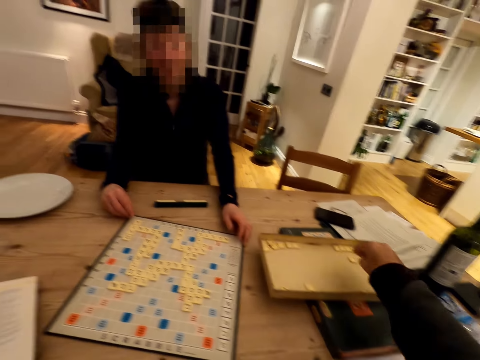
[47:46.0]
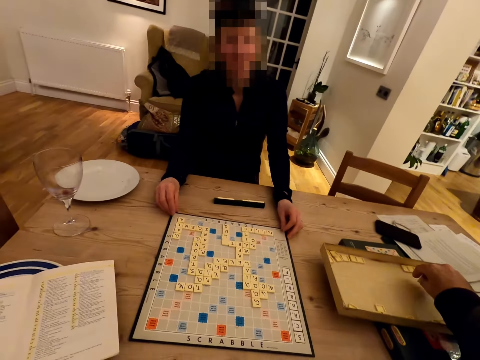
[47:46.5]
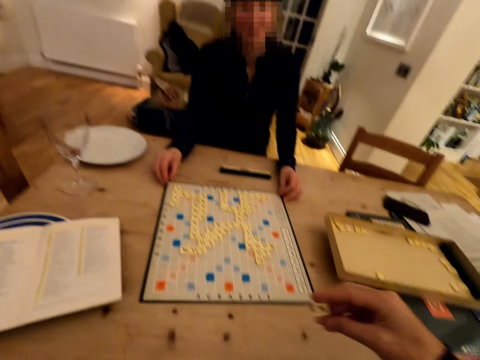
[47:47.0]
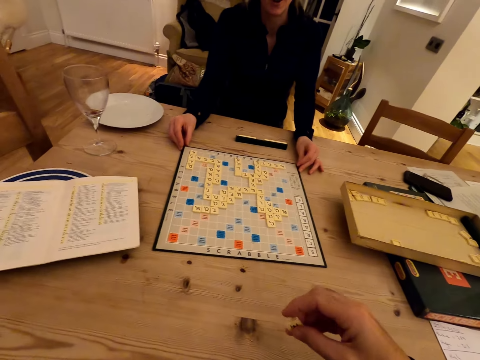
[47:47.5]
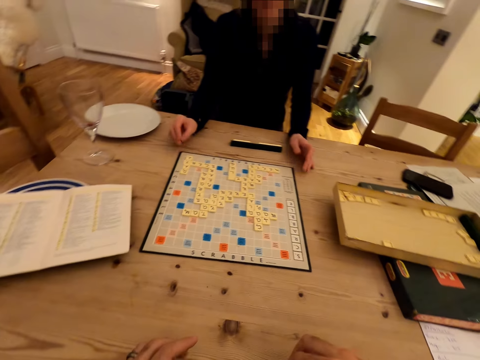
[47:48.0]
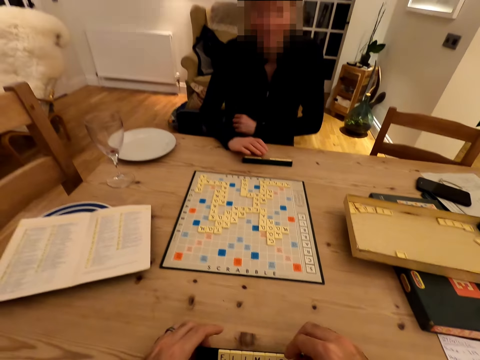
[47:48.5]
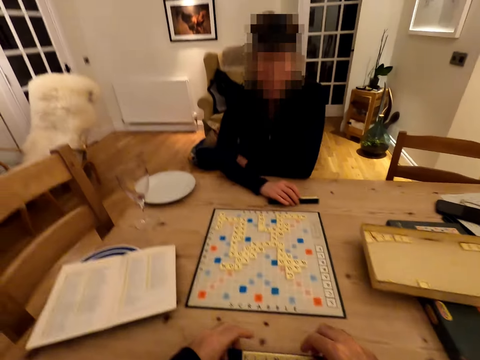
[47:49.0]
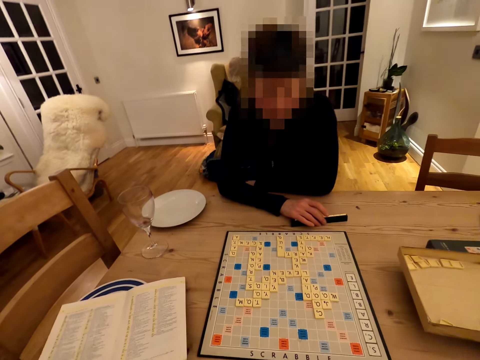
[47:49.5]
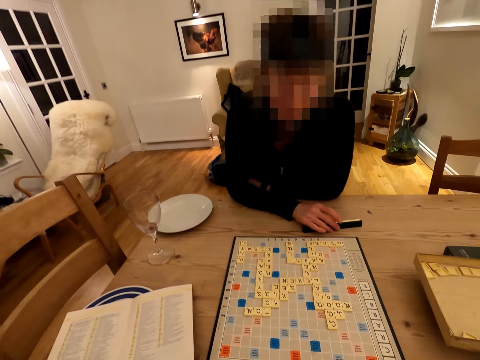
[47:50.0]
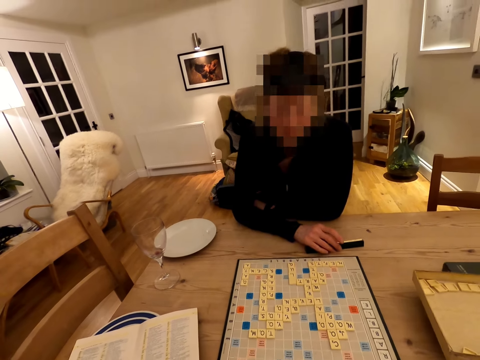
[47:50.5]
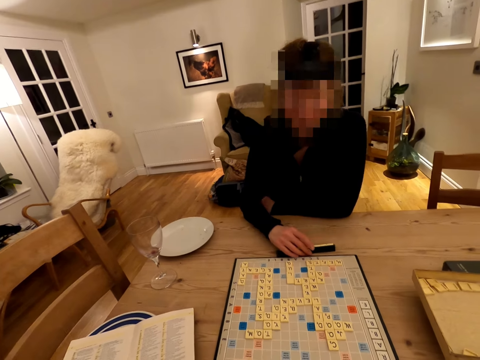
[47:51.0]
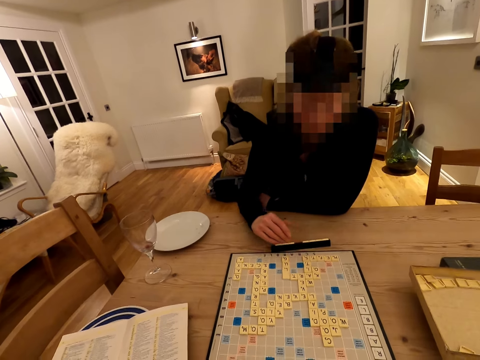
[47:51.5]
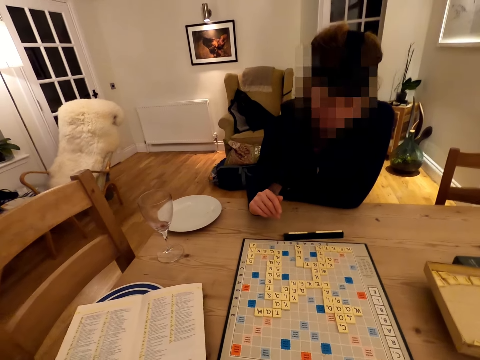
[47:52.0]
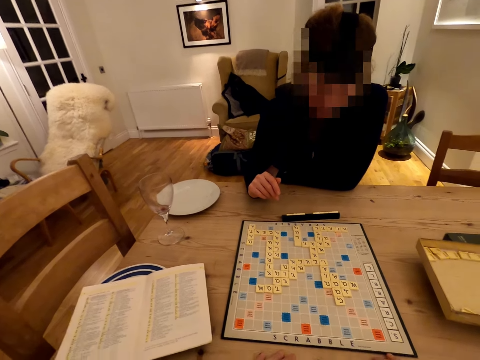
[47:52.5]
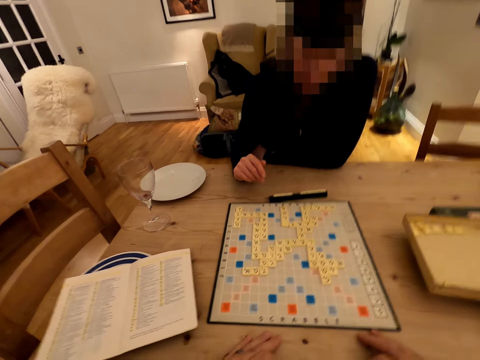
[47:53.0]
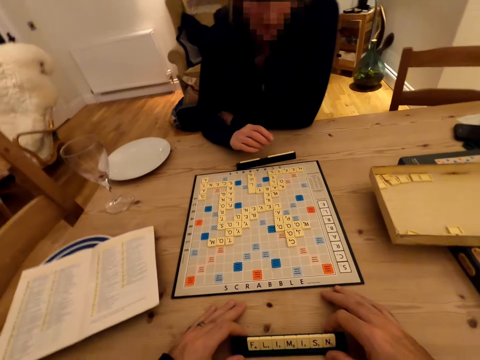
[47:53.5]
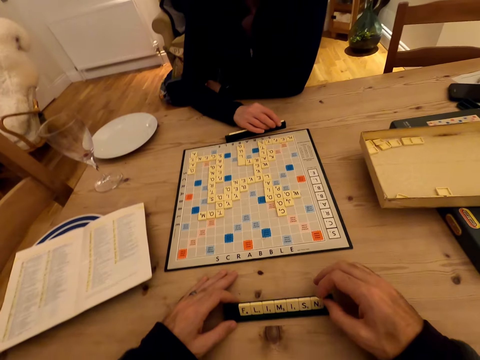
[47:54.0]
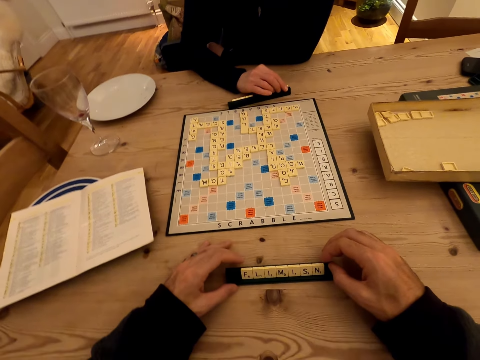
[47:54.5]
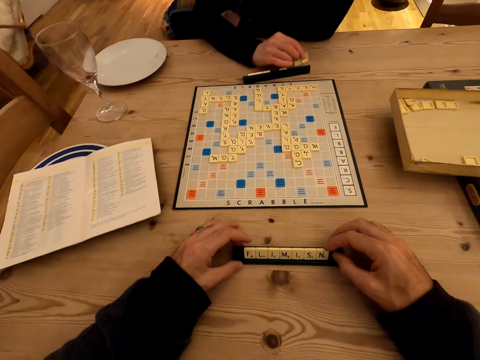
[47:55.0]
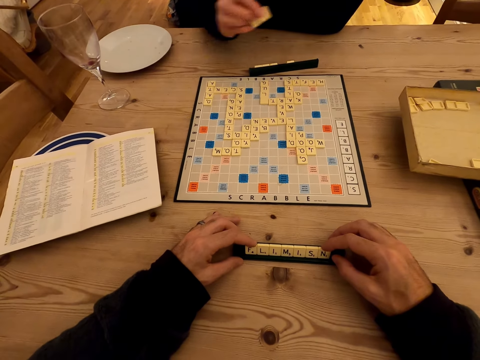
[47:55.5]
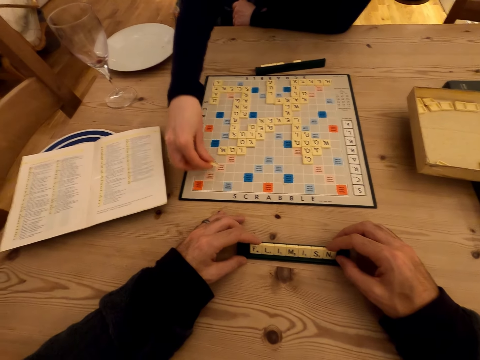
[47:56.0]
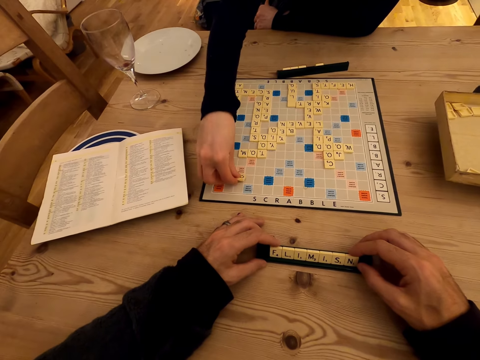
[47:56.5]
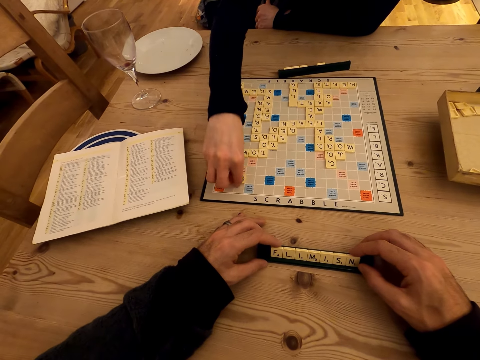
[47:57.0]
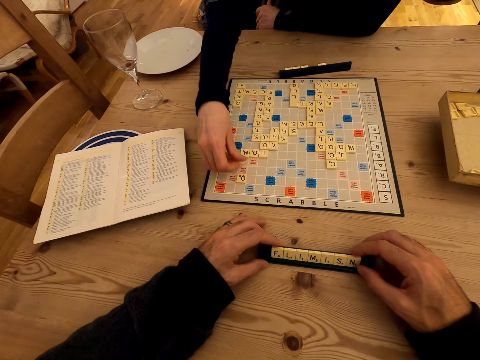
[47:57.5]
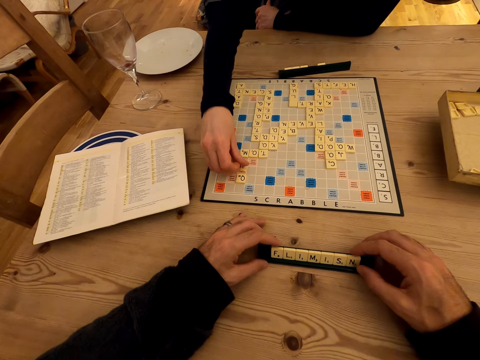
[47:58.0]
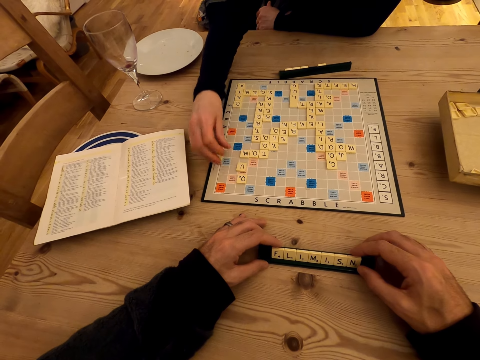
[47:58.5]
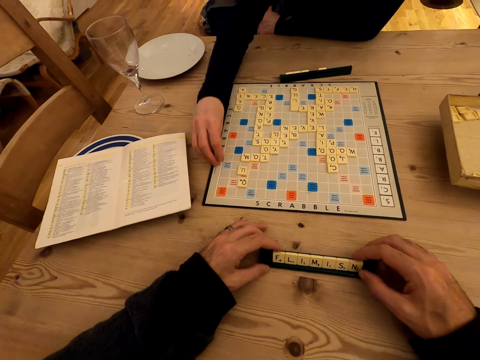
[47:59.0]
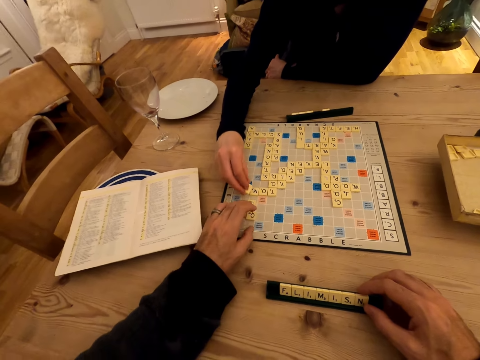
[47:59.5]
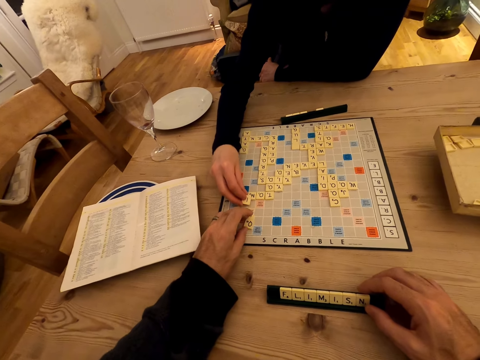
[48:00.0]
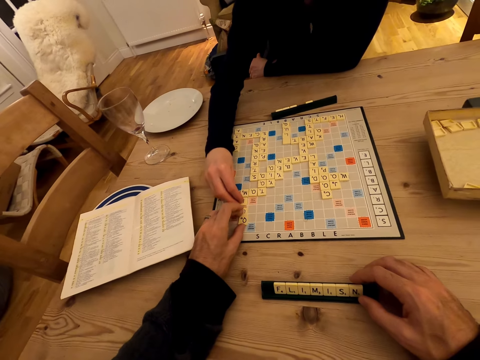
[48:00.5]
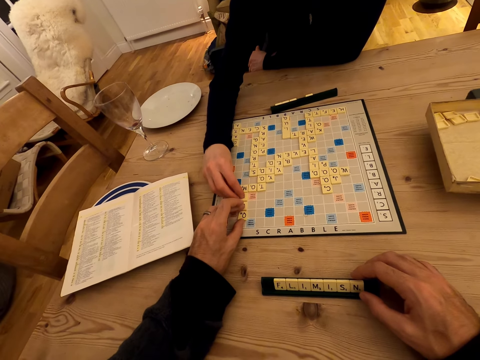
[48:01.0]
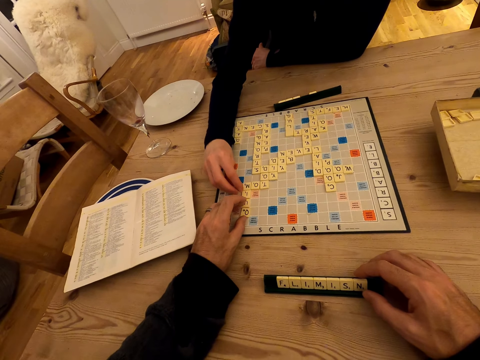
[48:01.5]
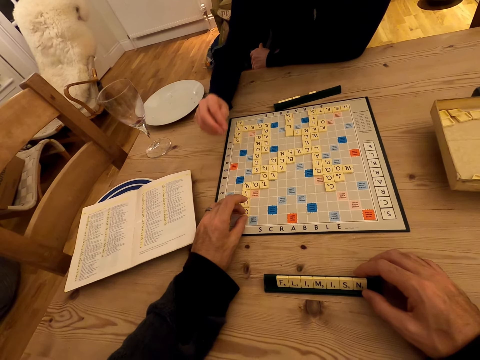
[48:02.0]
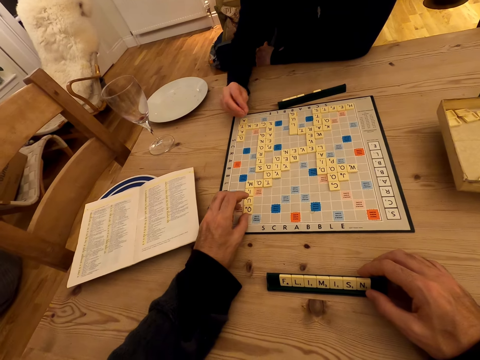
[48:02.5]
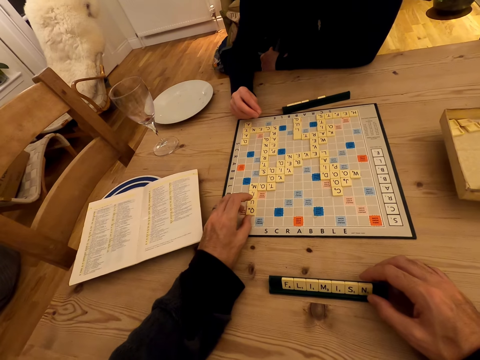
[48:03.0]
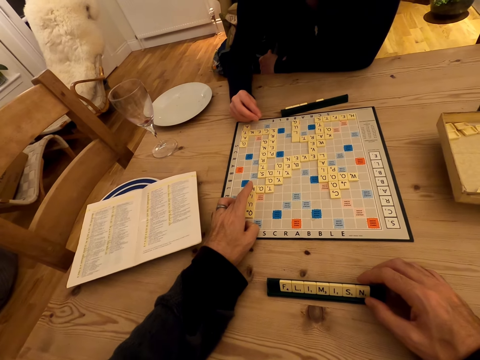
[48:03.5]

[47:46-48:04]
A woman rotates the scrabble board. The camera wearer picks a letter from the box. They converse with the woman. They move the scrabble rack. The woman moves the scrabble box. She picks a letter from the scrabble rack and puts the letters on the scrabble board. The camera wearer adjusts letters on the scrabble board.

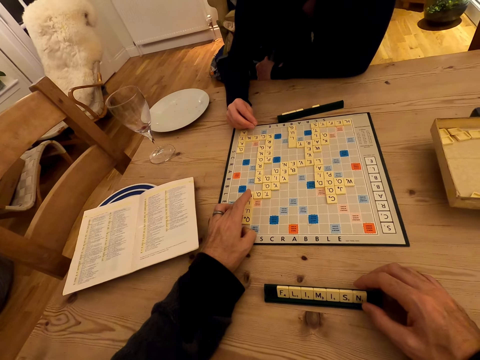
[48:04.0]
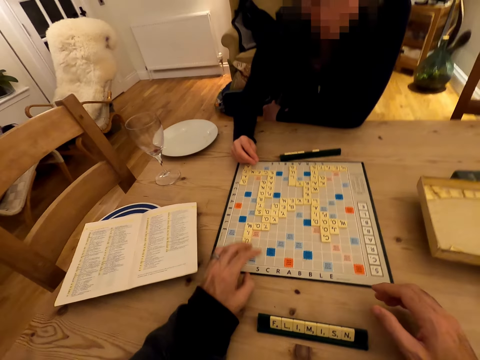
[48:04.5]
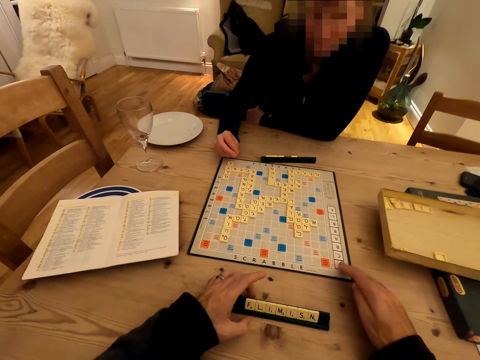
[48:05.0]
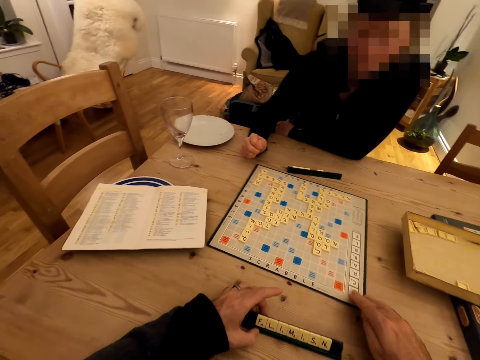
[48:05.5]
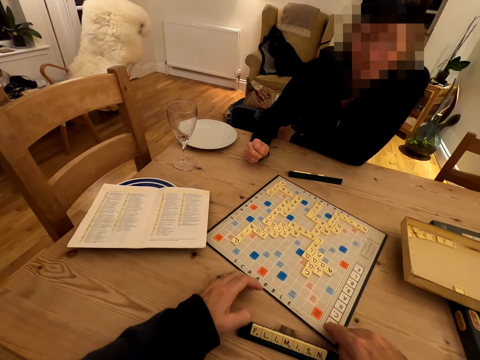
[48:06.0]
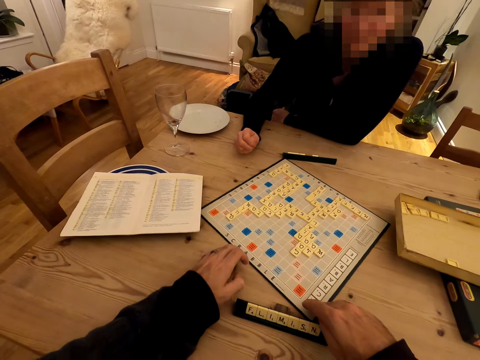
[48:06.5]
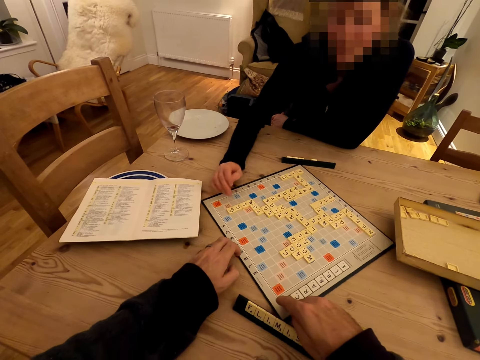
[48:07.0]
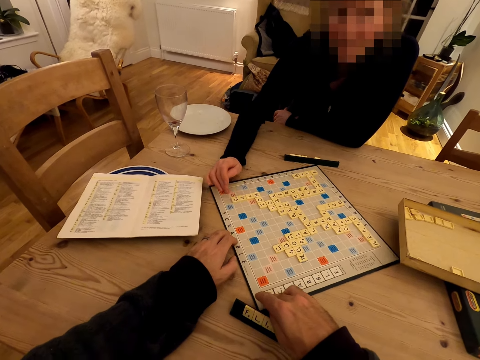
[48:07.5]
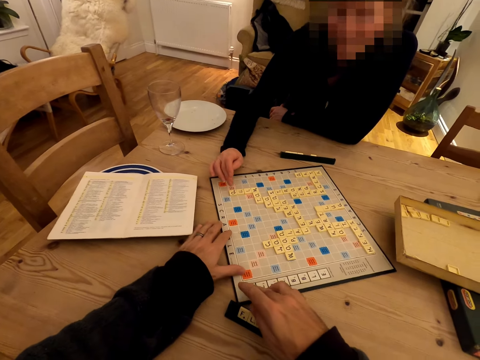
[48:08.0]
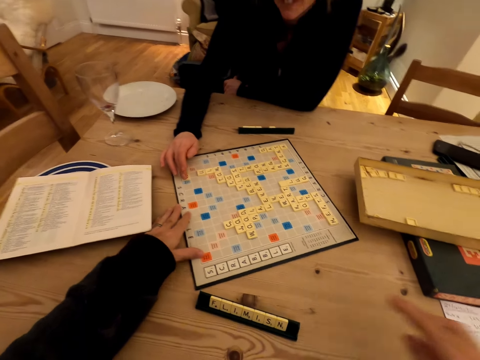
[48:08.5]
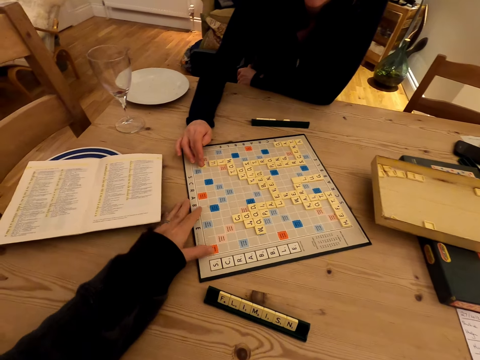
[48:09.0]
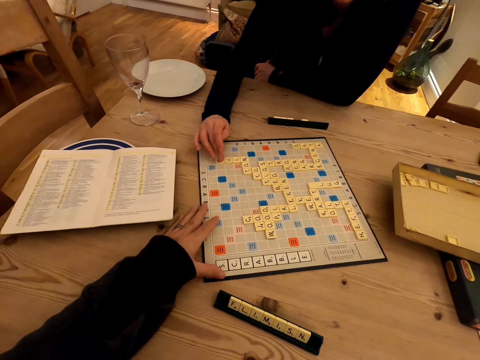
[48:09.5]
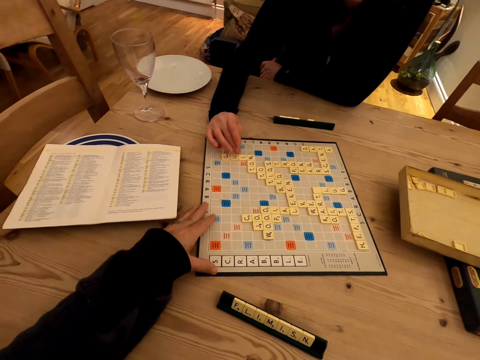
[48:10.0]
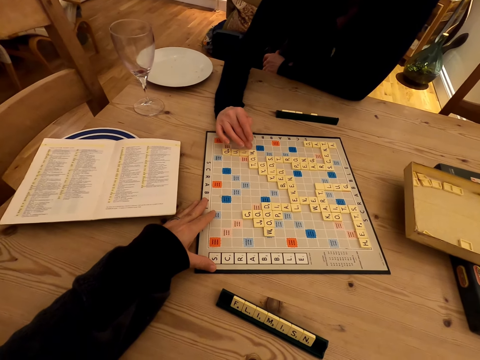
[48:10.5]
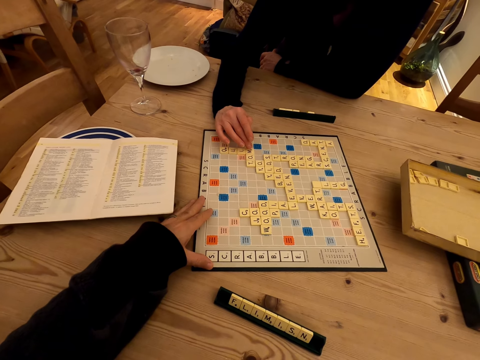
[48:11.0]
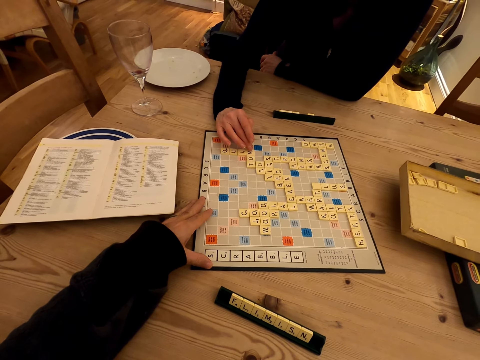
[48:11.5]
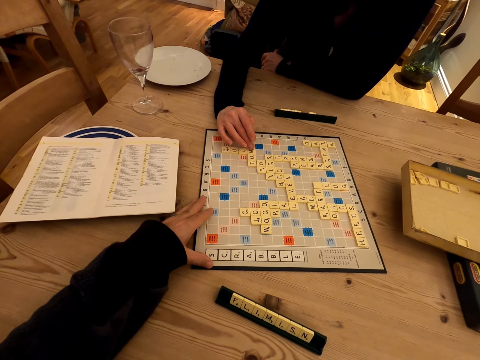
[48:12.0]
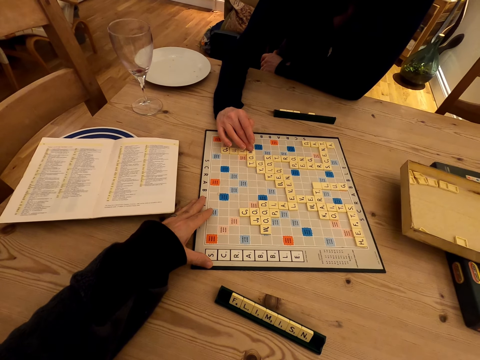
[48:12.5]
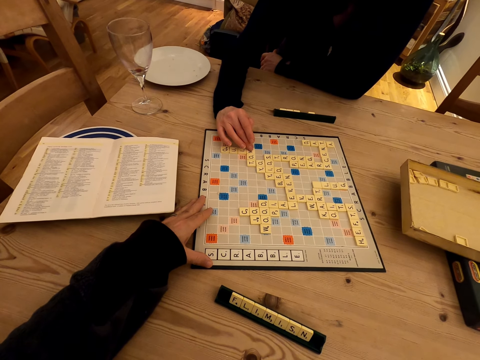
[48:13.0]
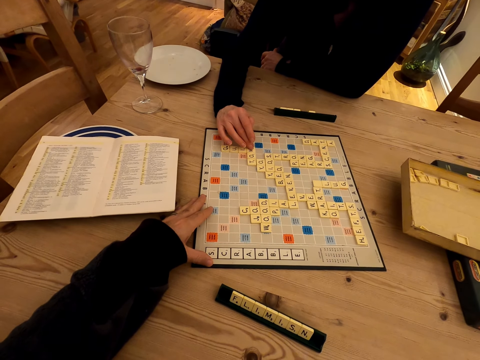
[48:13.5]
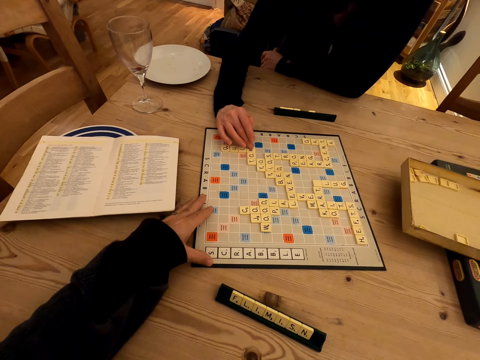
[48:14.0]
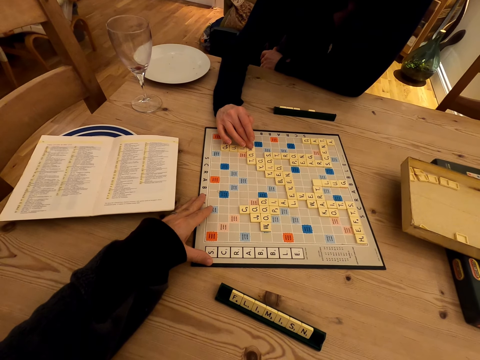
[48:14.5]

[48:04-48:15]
The camera wearer points at the draft. They rotate the scrabble board. A woman counts.
